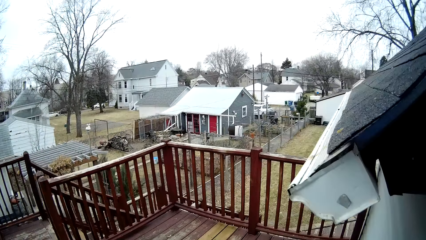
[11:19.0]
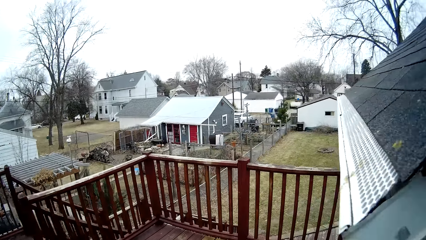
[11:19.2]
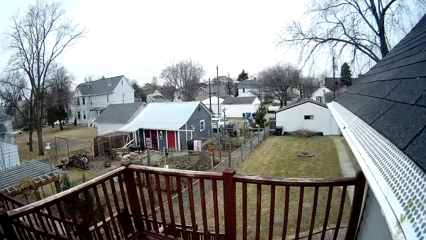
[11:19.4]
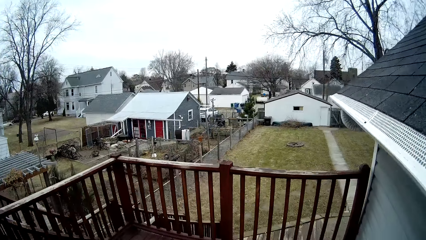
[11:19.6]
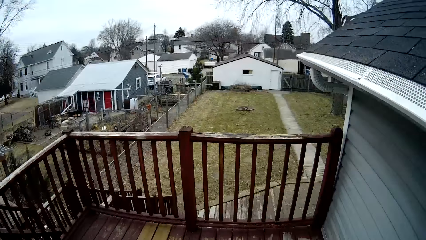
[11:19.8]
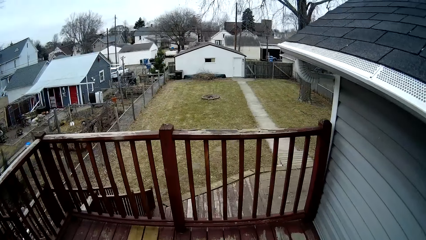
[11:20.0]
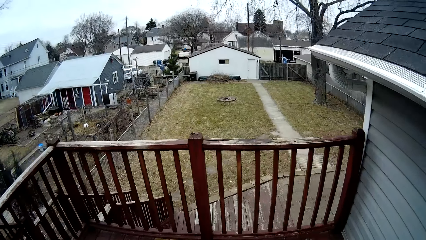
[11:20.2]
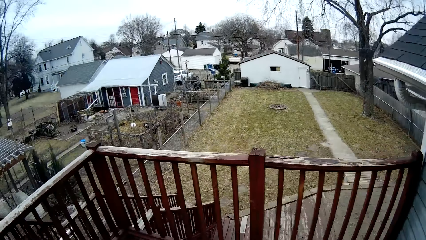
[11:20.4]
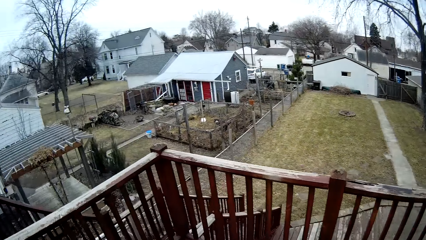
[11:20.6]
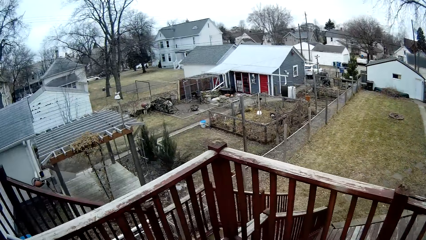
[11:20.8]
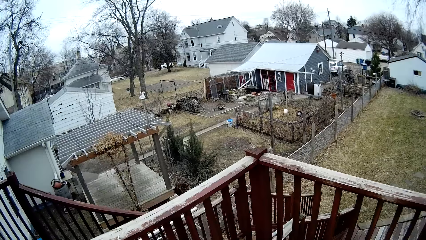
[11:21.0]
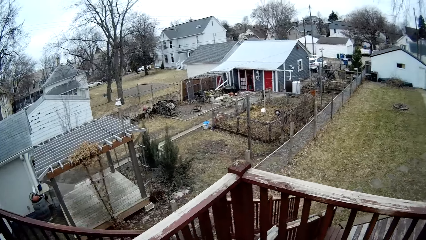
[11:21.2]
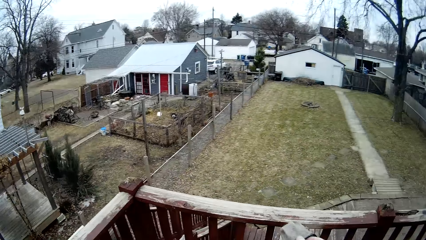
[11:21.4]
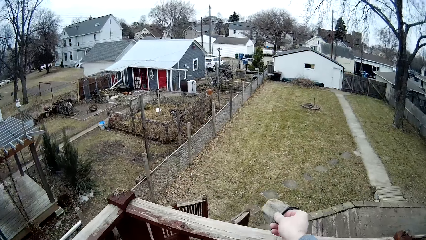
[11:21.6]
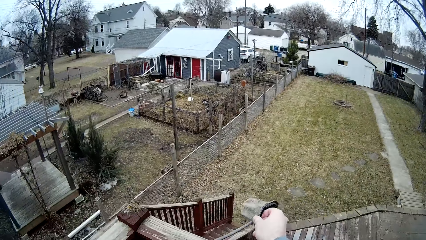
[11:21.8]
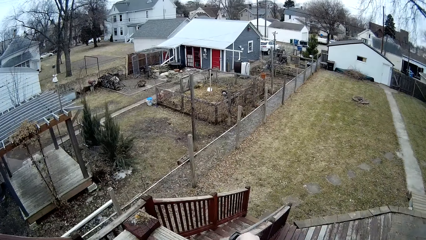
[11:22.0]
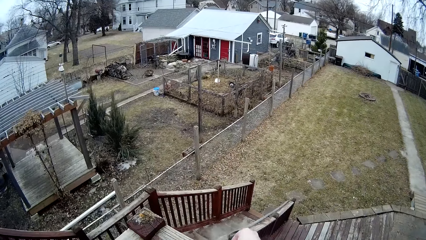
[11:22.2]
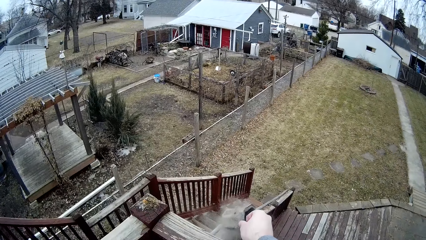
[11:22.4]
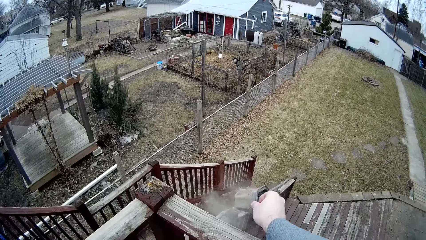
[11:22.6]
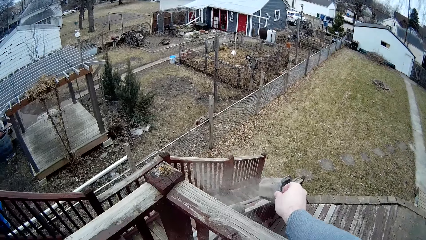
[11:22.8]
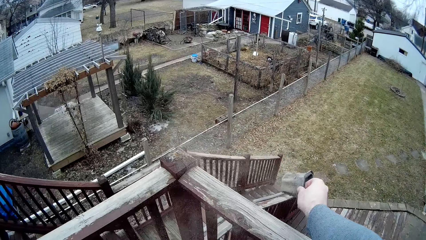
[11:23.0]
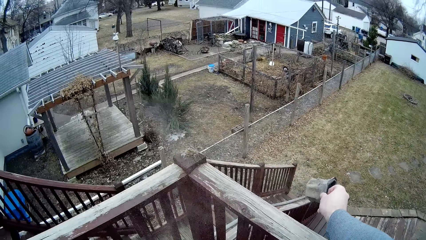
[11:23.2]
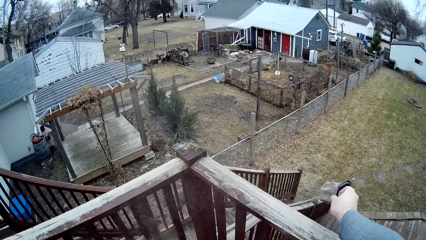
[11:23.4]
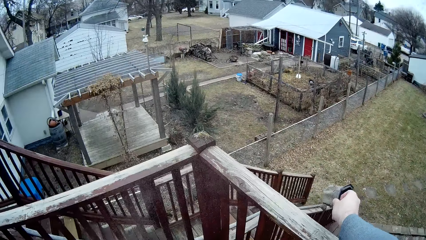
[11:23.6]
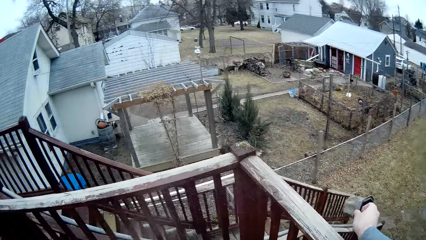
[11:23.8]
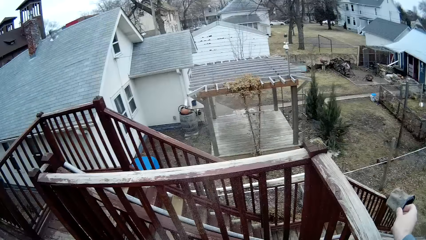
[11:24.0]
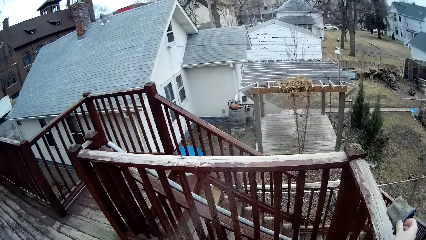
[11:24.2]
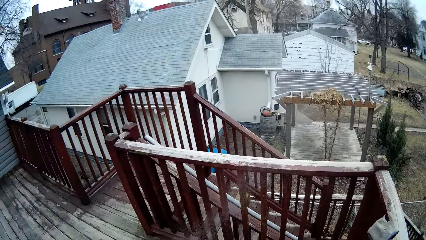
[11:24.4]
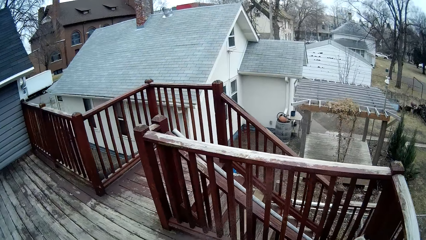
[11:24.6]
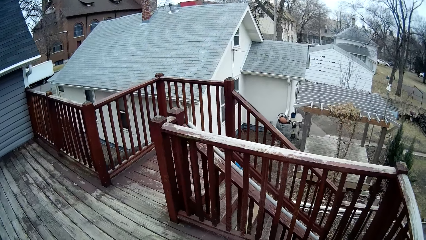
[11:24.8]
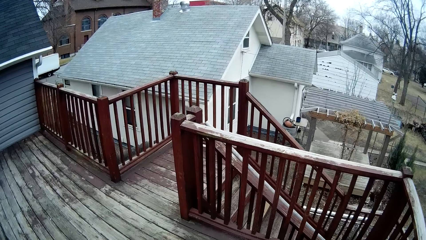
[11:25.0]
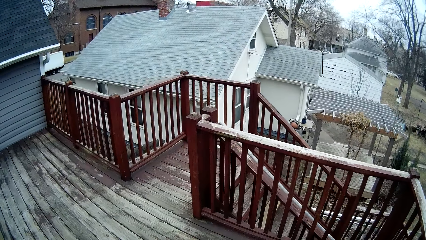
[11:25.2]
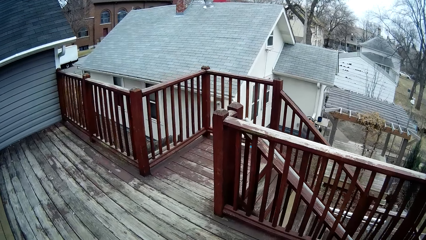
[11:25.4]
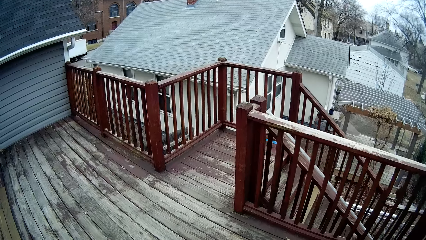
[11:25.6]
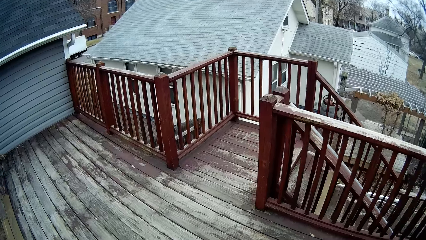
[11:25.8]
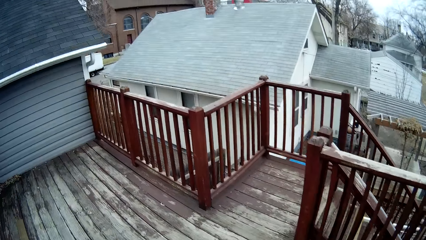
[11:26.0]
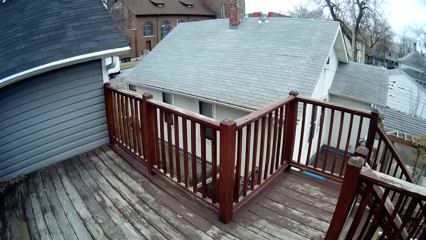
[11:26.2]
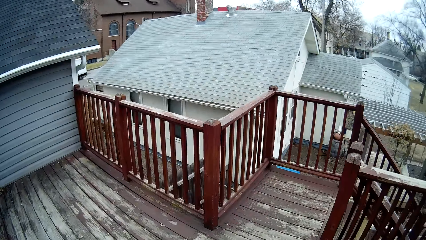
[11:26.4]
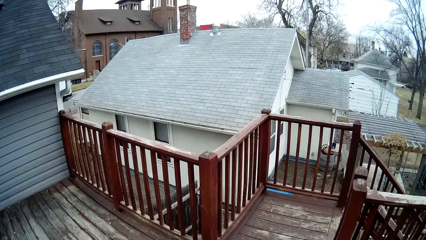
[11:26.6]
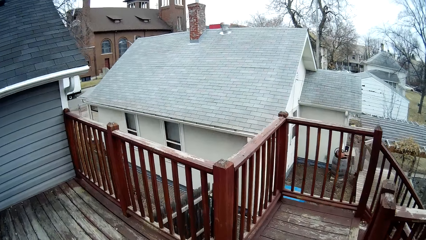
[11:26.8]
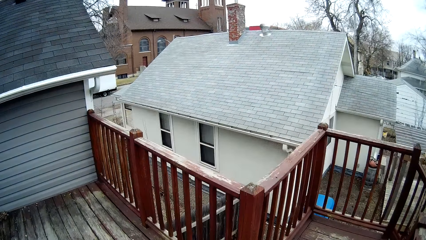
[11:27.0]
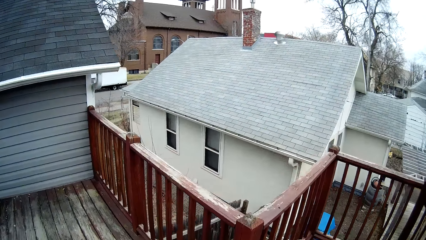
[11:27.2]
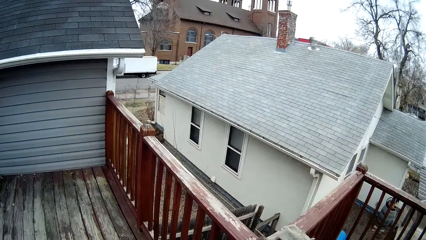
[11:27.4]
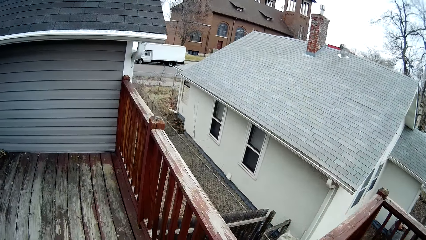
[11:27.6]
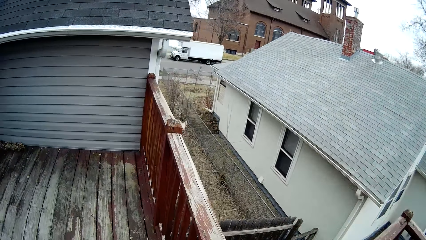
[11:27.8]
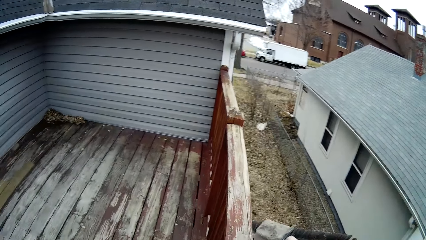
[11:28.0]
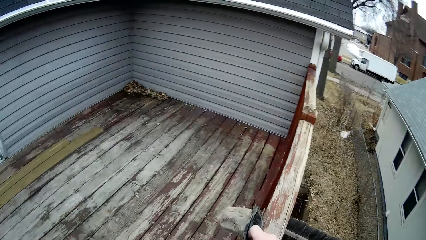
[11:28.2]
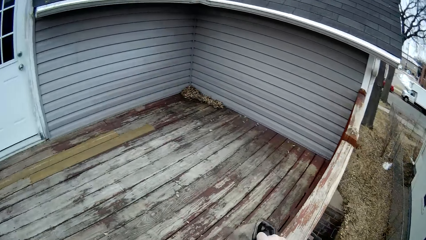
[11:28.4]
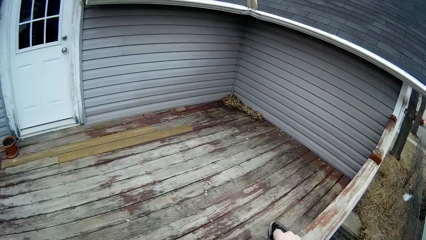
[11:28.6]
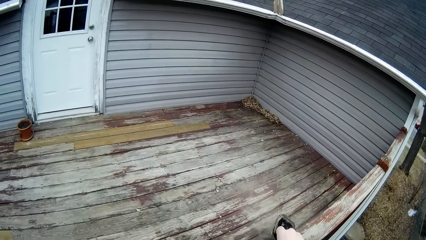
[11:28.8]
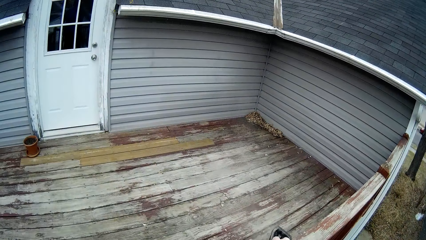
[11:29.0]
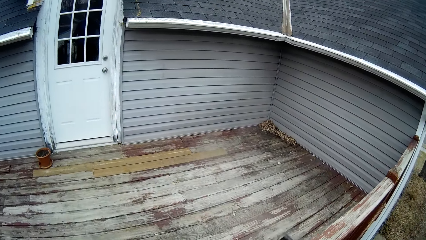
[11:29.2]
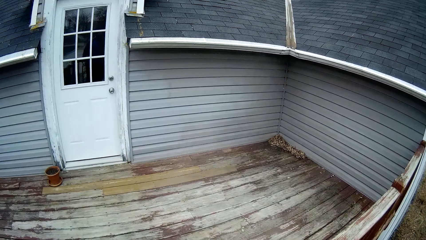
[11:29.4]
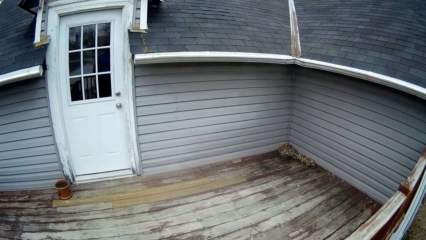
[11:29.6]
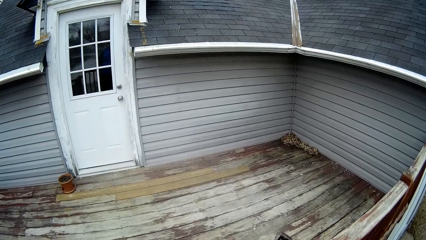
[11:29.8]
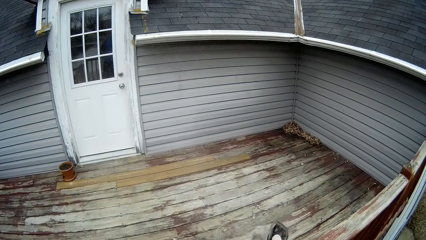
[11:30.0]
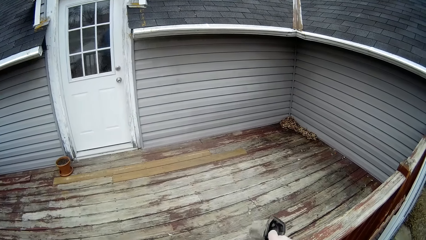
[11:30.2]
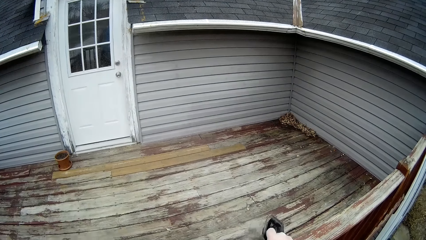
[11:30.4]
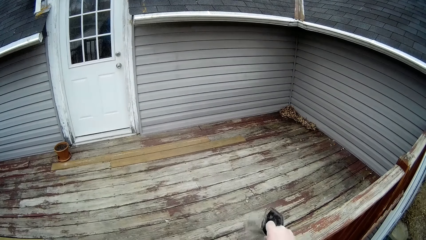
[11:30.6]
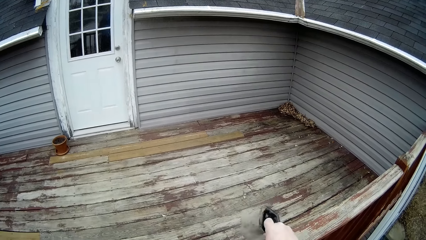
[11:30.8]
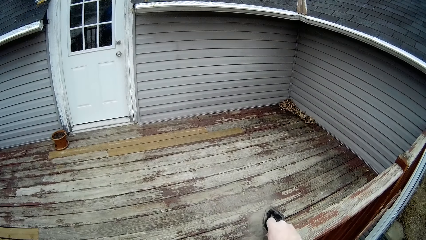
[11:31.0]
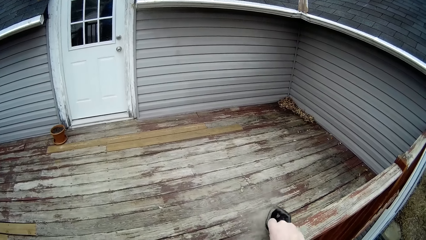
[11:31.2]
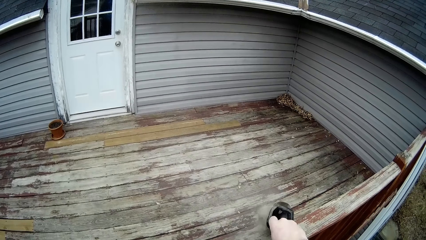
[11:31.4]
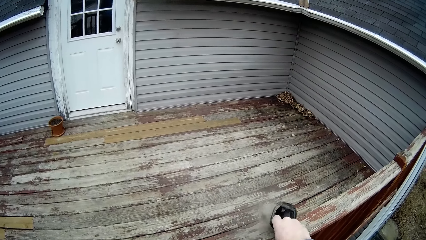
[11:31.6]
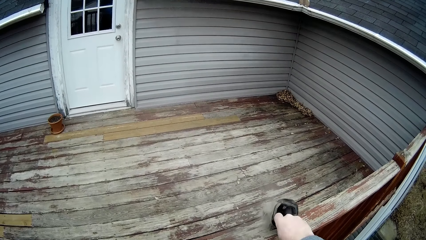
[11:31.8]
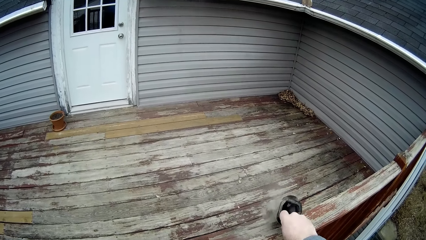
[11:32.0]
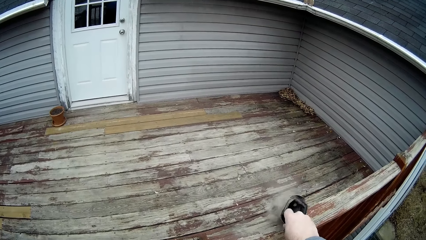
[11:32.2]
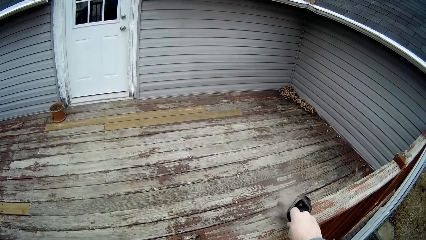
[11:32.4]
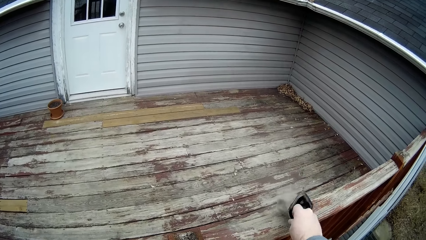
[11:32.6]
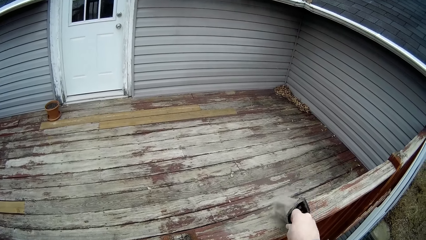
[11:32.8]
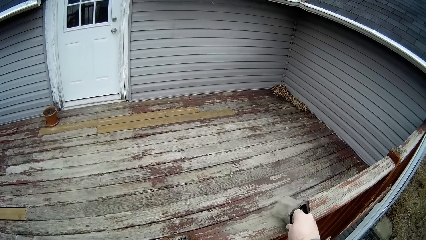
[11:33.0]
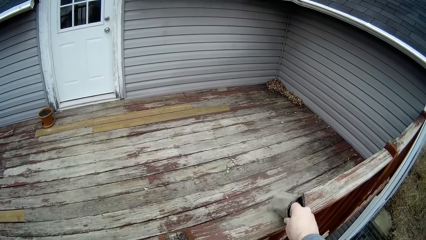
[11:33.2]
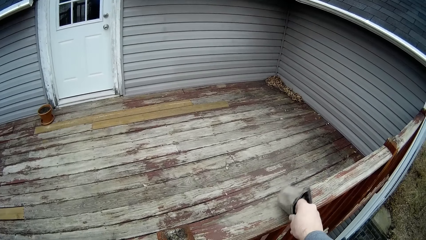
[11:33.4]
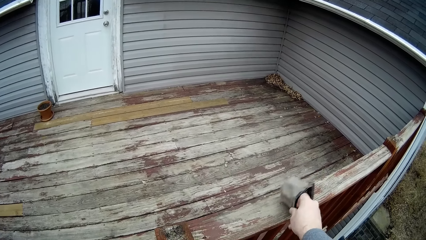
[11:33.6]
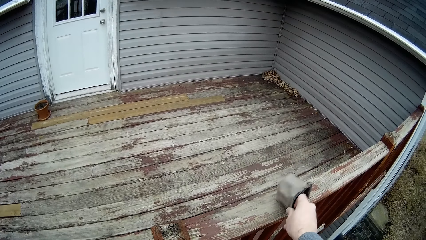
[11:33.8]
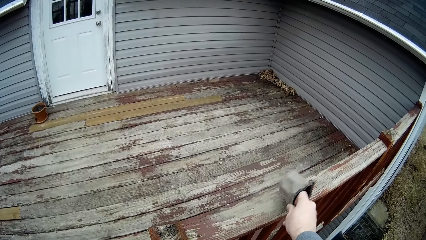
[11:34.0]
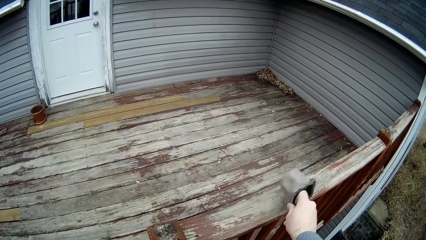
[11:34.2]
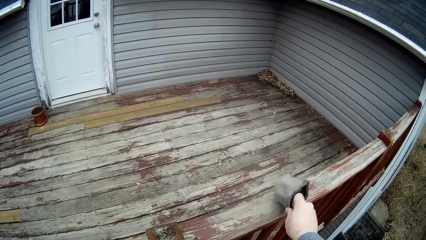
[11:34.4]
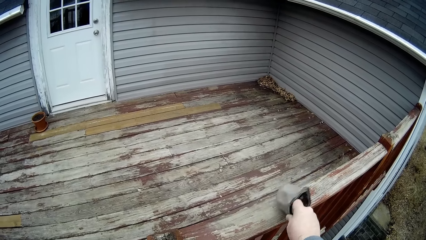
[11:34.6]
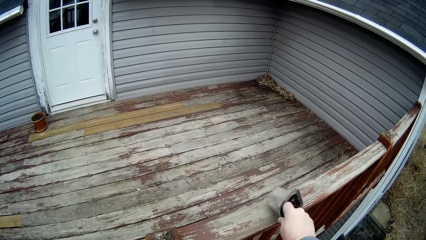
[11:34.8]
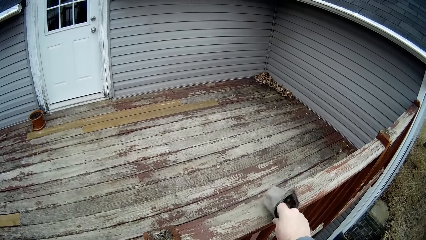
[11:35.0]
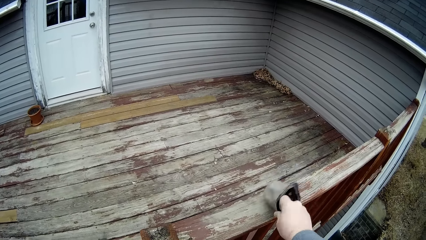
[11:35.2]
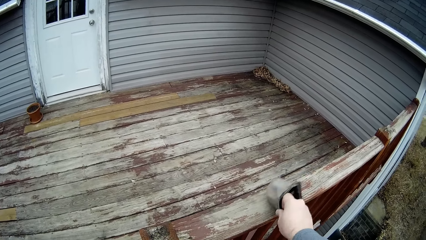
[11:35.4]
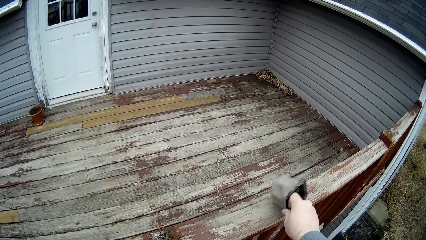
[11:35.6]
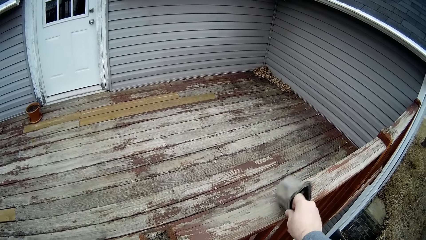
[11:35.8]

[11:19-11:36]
The camera wearer hits the vacuum cleaner filter on the rack. They remove dust from something. They walk around the balcony. They knock something on the top rail.
